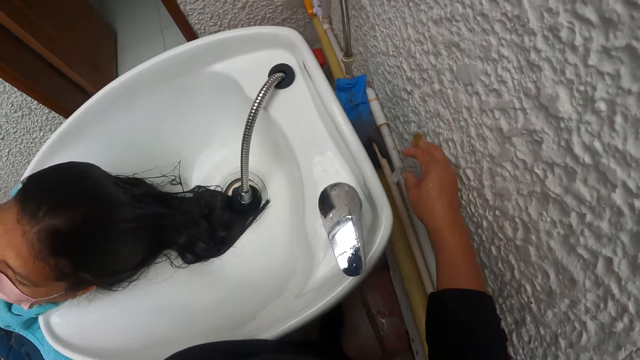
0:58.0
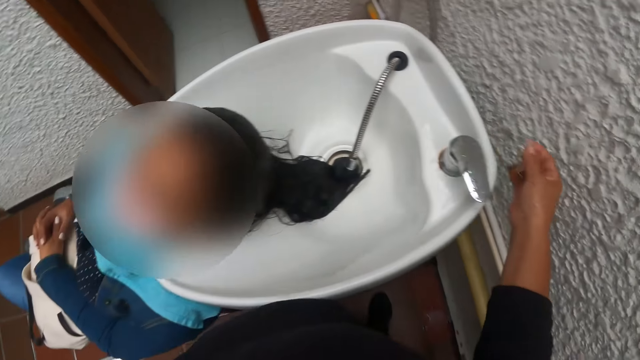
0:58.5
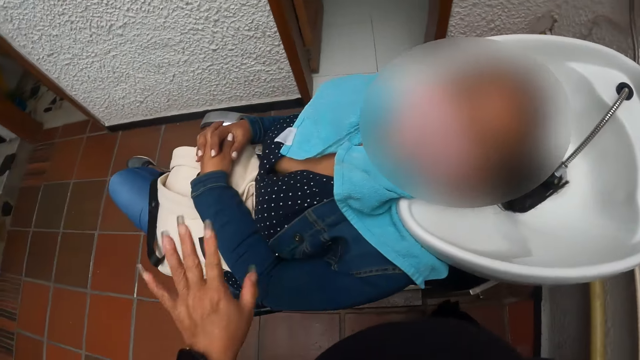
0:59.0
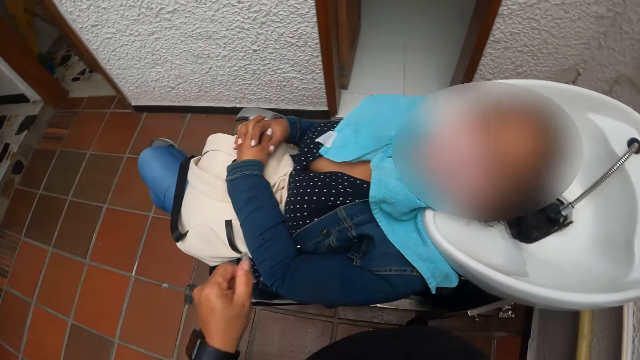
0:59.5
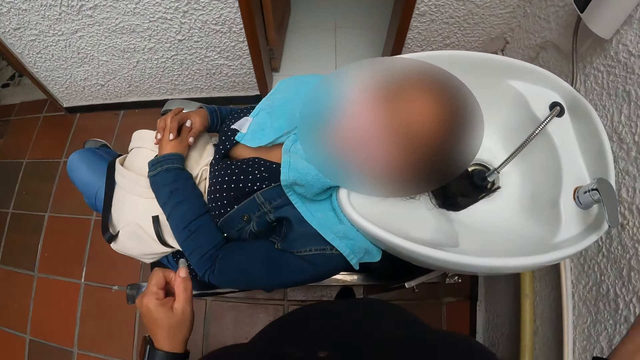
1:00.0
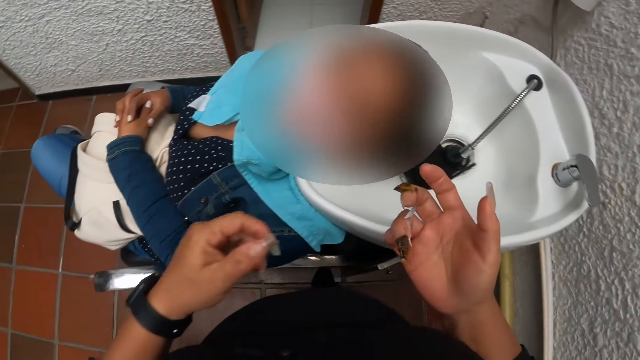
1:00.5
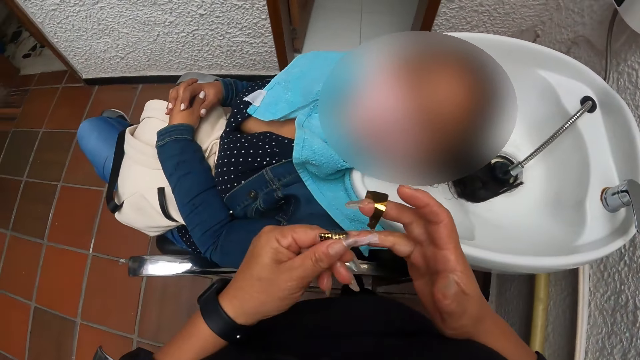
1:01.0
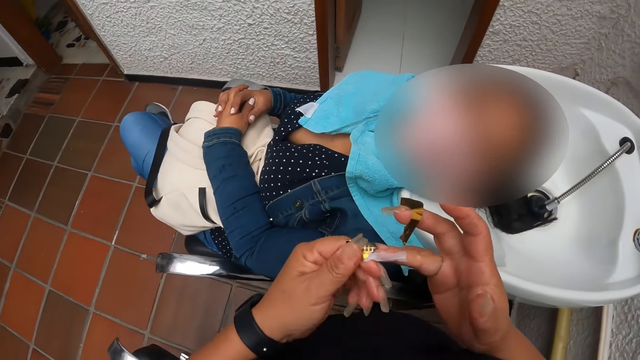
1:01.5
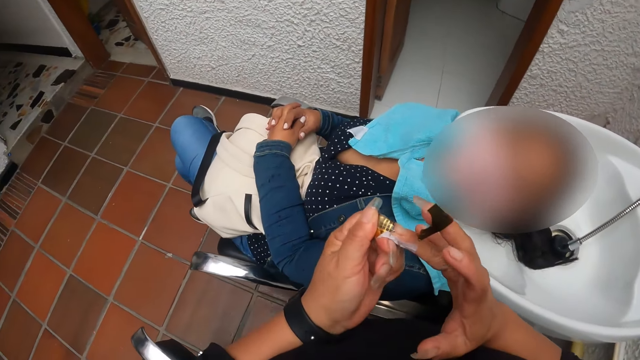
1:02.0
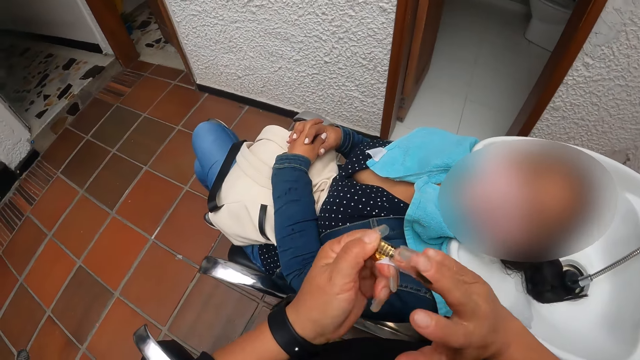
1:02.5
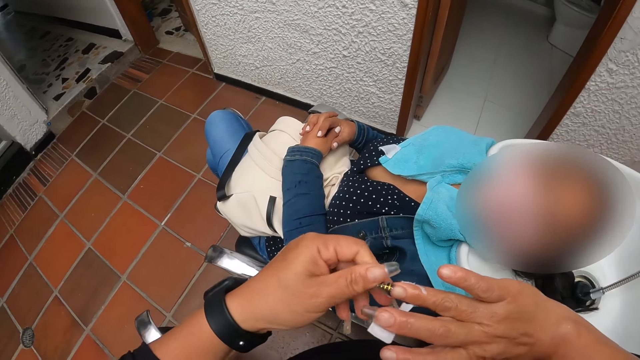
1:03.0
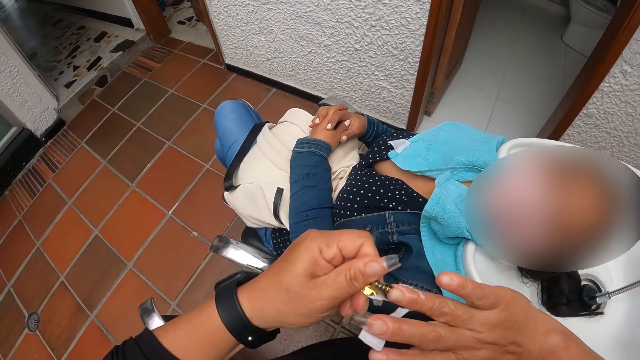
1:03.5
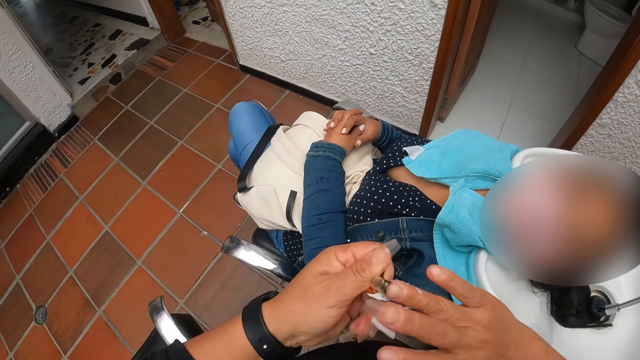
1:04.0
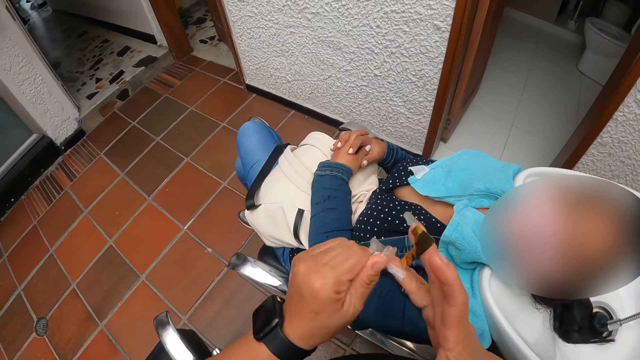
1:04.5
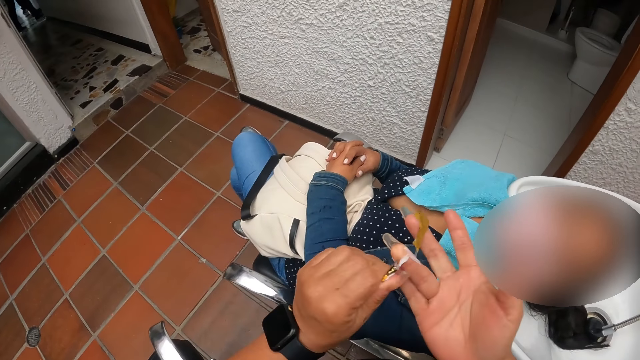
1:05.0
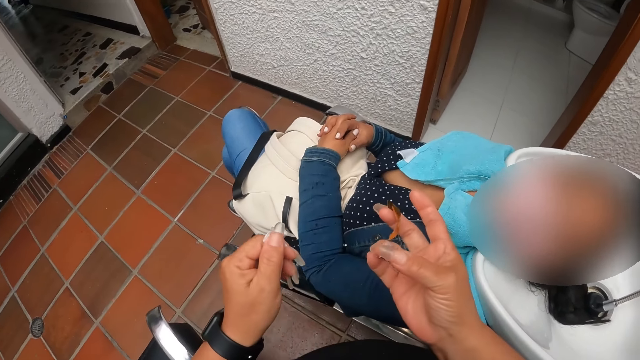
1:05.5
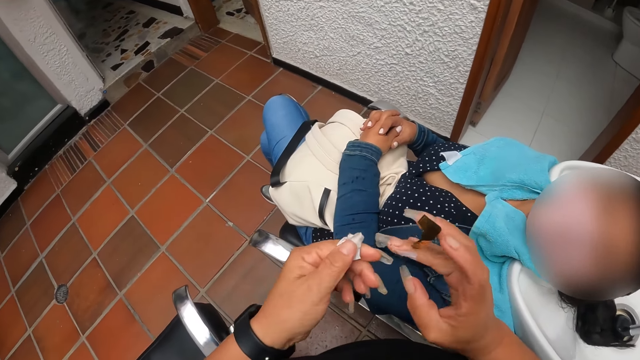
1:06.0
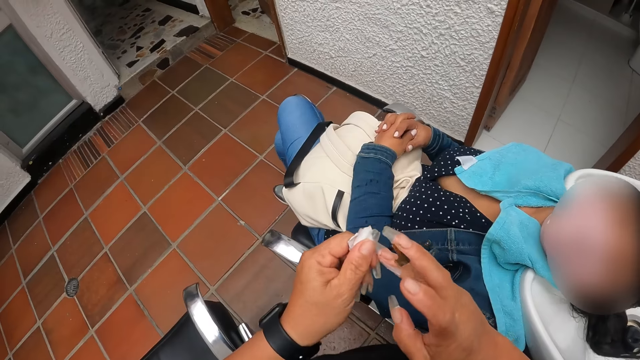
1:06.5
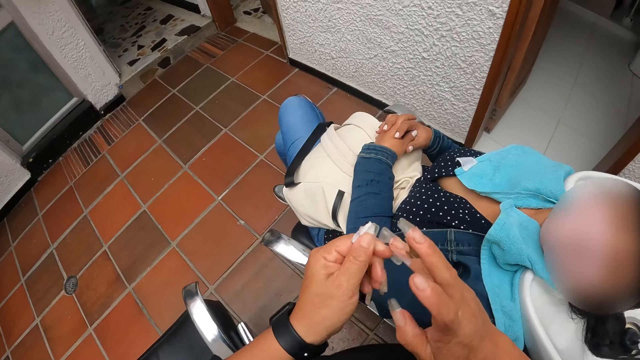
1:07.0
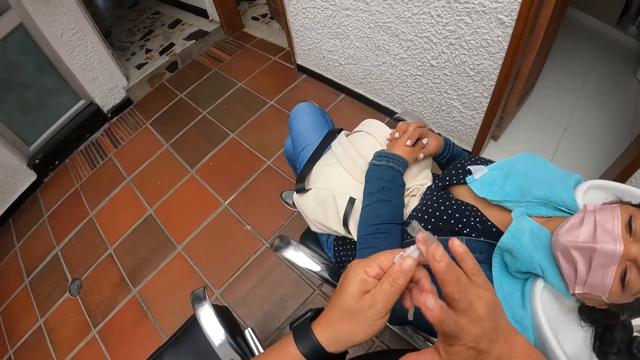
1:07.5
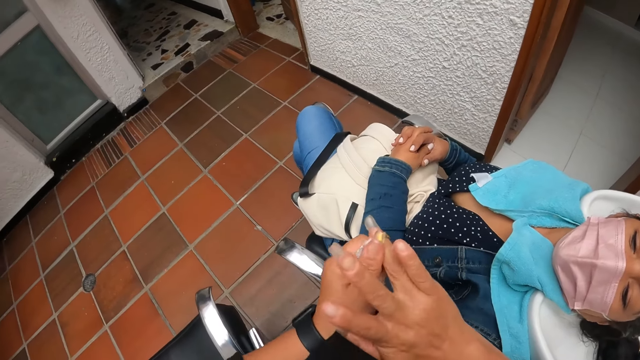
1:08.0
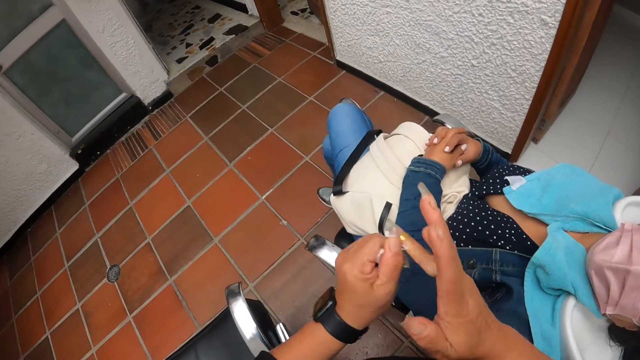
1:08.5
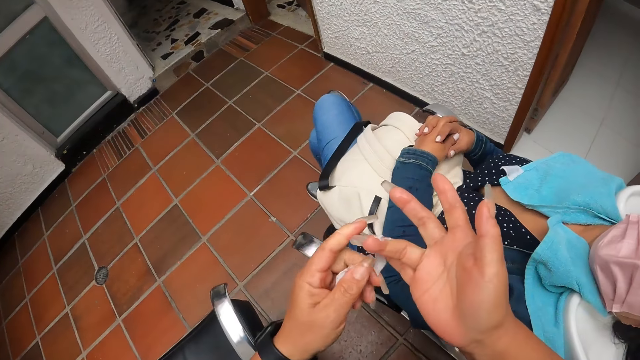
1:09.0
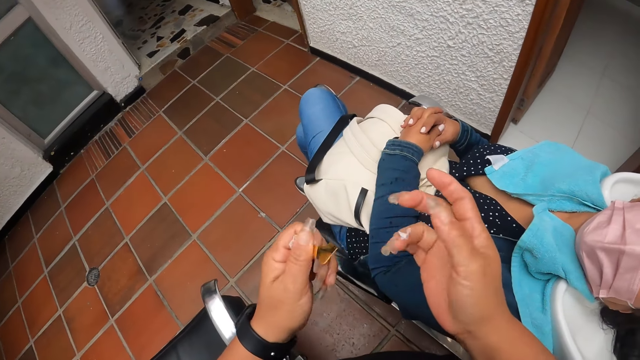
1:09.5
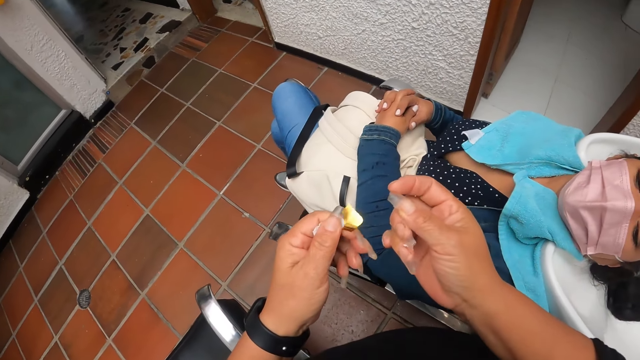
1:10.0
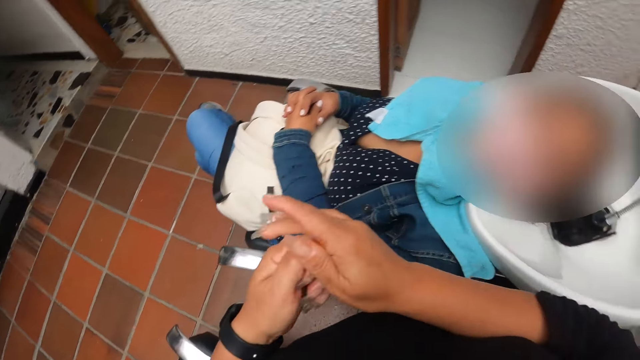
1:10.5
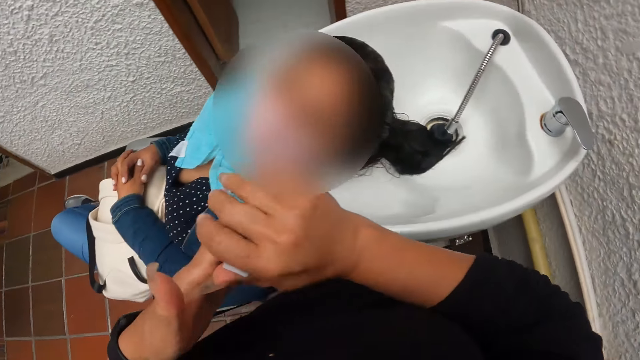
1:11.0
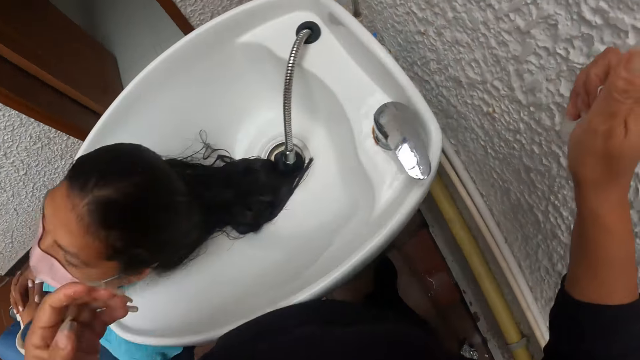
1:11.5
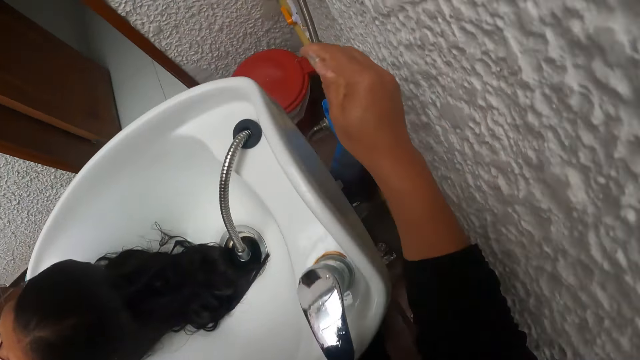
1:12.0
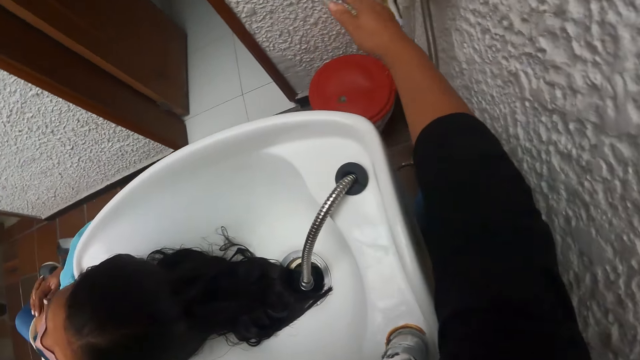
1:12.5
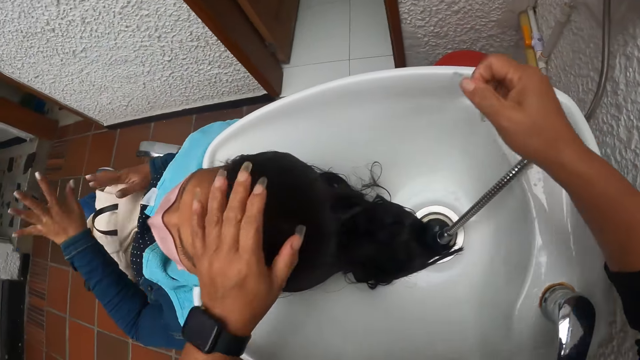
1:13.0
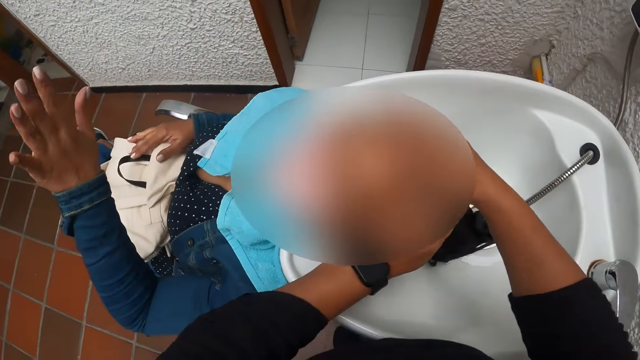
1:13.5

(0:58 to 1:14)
The camera wearer drops the nylon or sellotape on the floor with her right hand. She throws the sellotape. She holds the sellotape. She removes the nylon from her finger with her left hand. She takes the sellotape from her left hand. She drops the nylon on the floor with her right hand. She throws the sellotape. She holds a woman's hair.

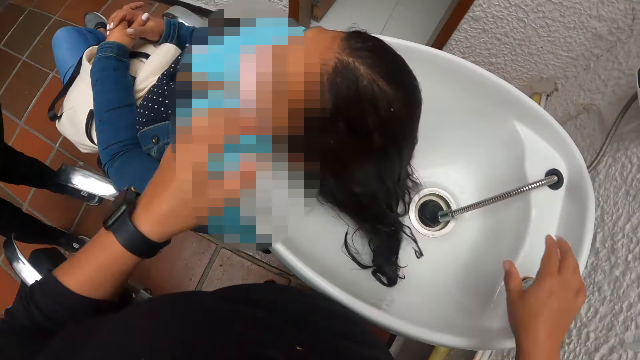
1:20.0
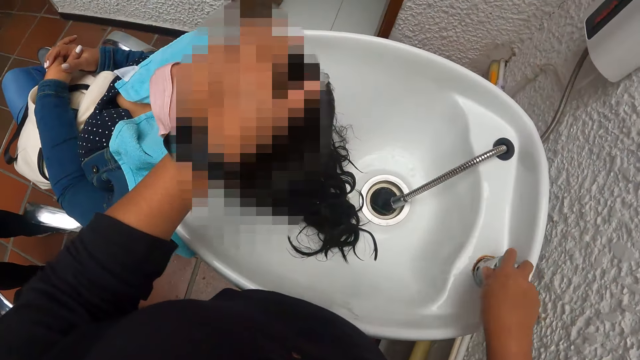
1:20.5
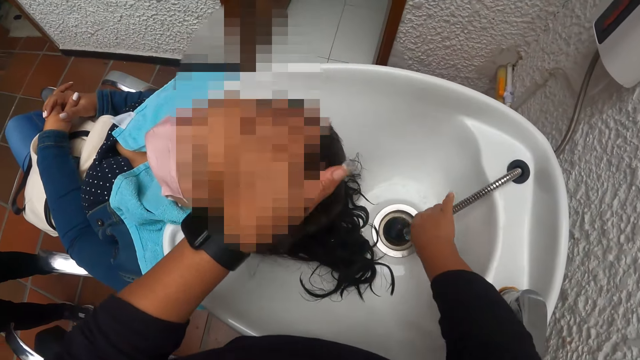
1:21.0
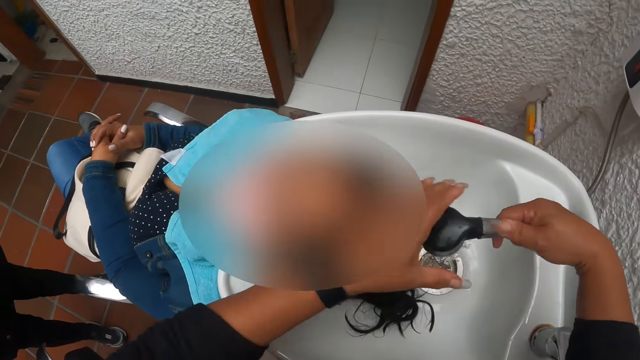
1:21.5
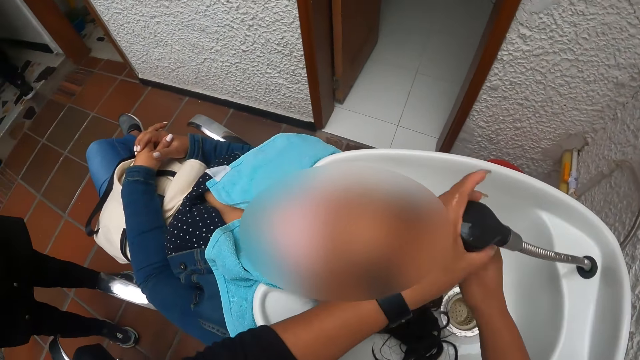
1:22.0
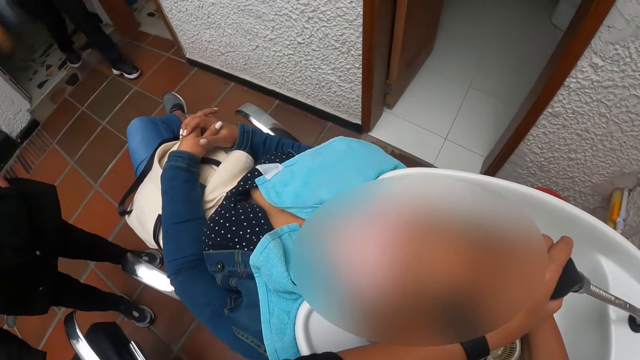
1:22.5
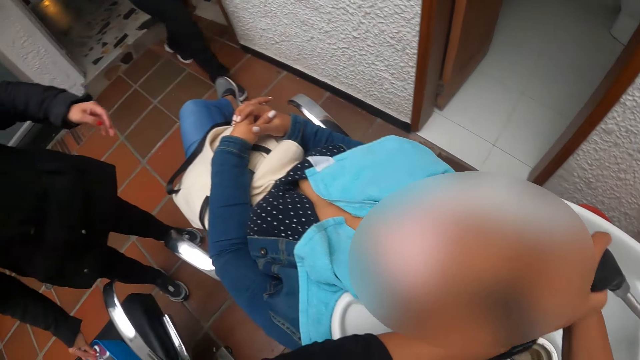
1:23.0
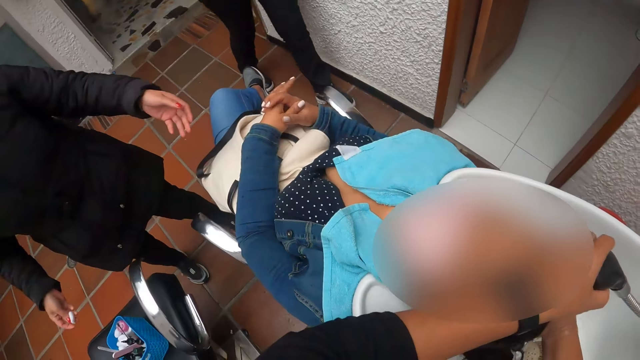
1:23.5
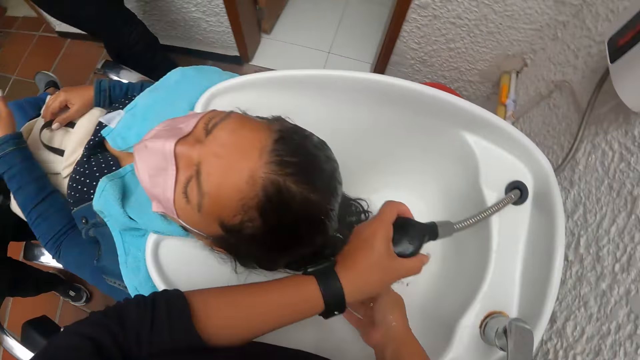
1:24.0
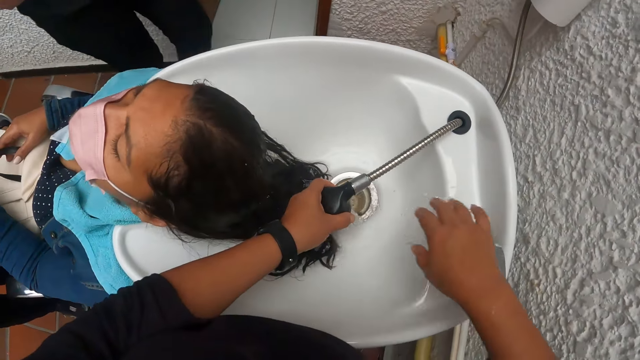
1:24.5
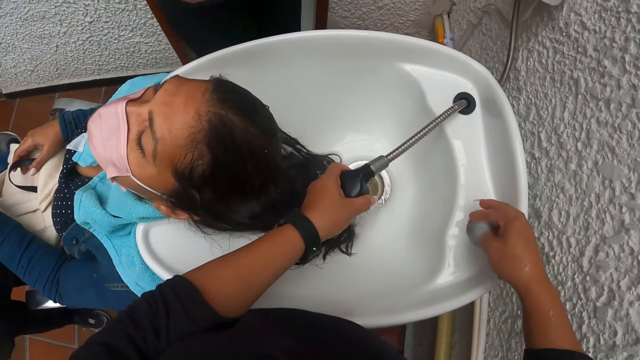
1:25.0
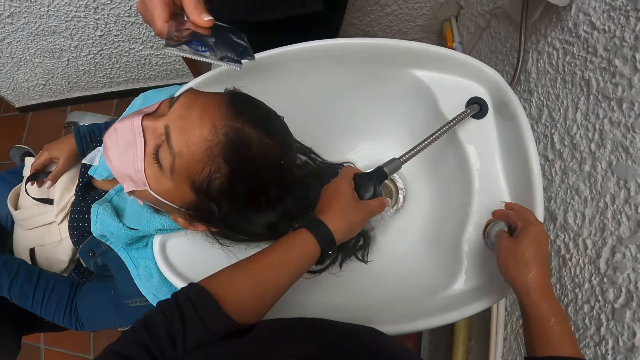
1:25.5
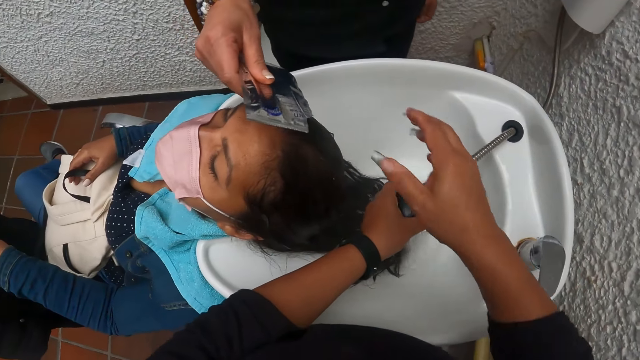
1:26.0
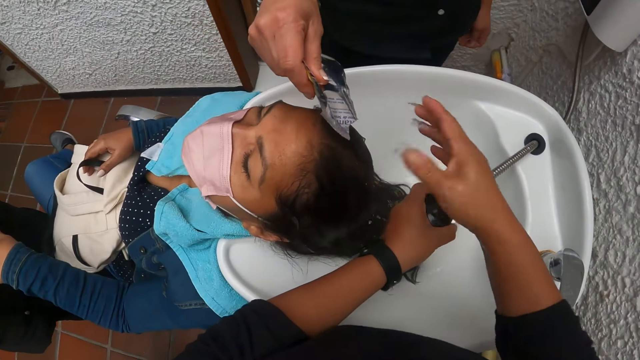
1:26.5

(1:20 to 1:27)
The camera wearer turns on the tap with her right hand. She picks the tap from the sink. She washes a woman's hair with water from the tap. She pours water on the woman's hair. She rinses her hand. She turns off the tap with her right hand. Another woman gives the camera wearer a sachet.
